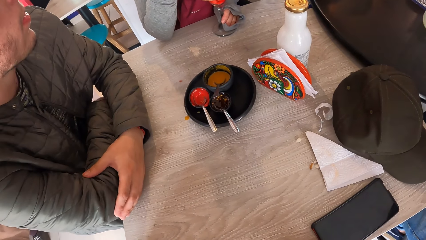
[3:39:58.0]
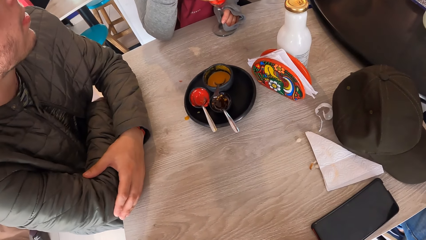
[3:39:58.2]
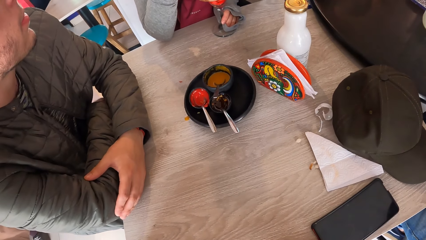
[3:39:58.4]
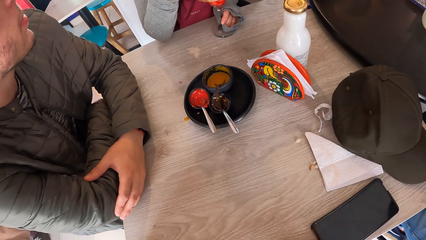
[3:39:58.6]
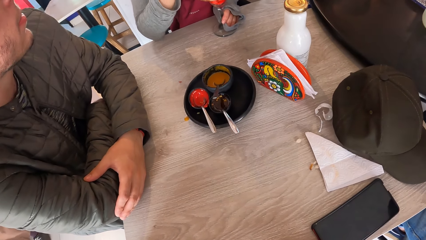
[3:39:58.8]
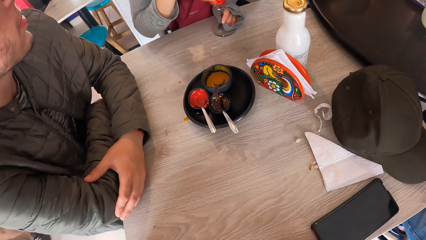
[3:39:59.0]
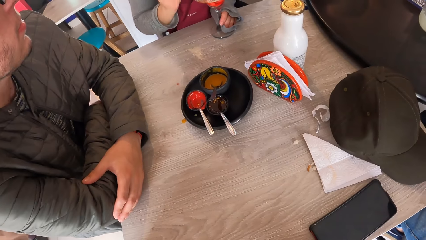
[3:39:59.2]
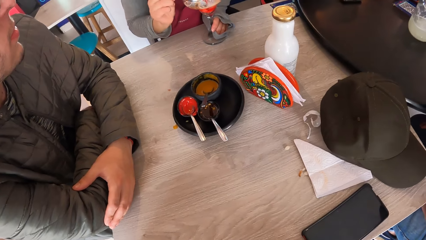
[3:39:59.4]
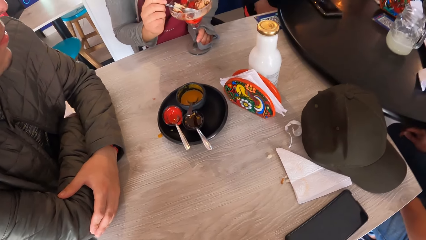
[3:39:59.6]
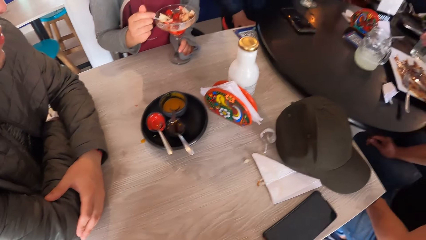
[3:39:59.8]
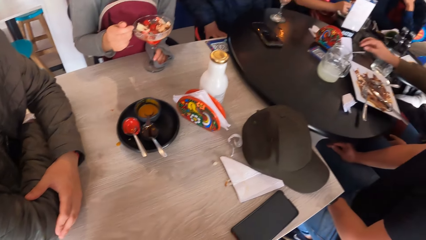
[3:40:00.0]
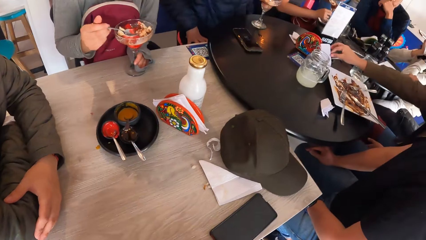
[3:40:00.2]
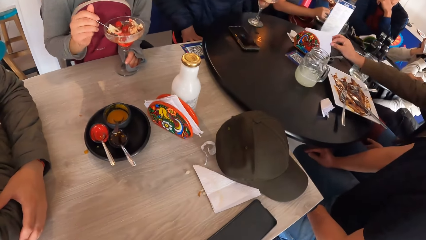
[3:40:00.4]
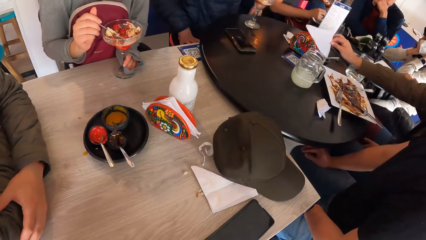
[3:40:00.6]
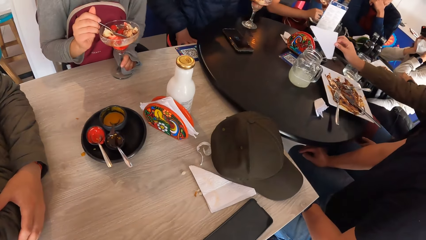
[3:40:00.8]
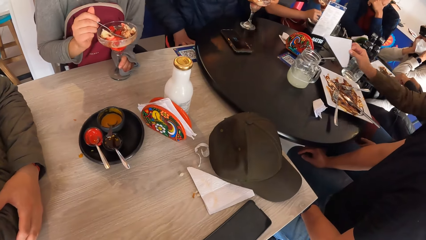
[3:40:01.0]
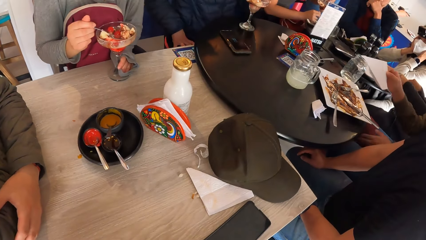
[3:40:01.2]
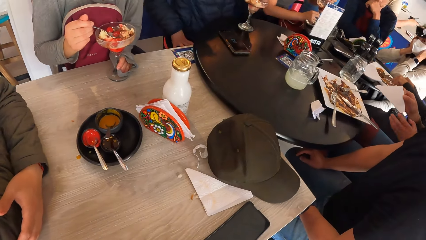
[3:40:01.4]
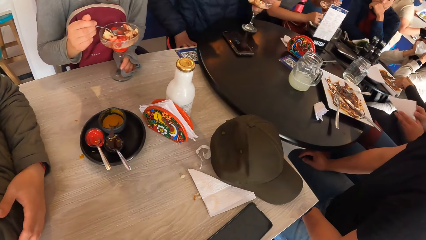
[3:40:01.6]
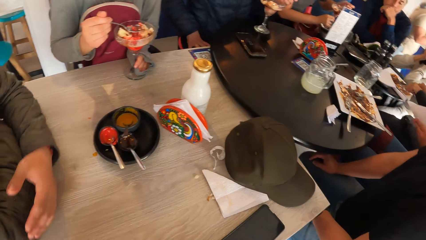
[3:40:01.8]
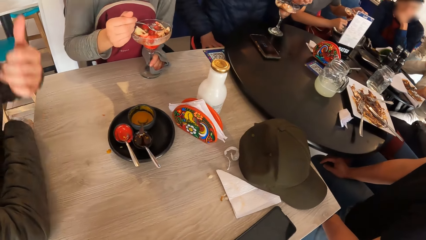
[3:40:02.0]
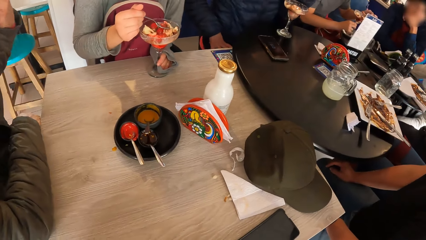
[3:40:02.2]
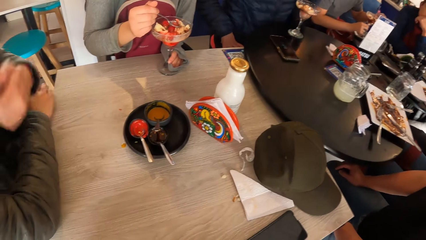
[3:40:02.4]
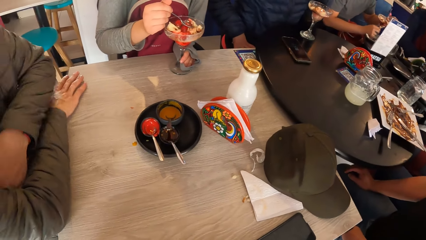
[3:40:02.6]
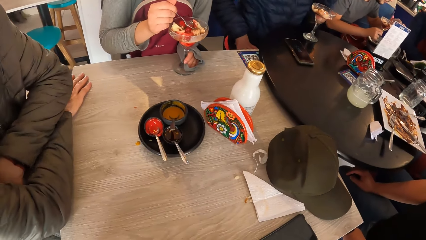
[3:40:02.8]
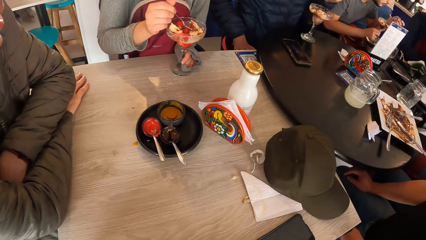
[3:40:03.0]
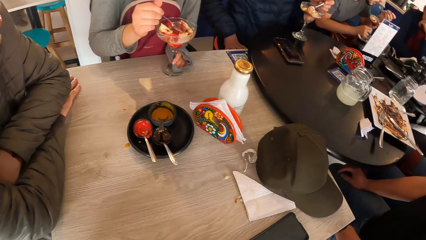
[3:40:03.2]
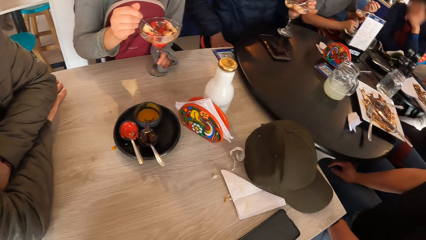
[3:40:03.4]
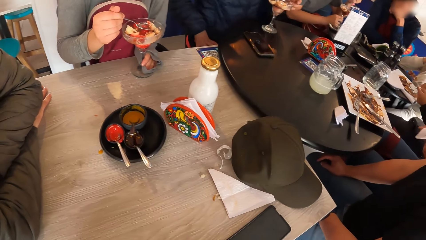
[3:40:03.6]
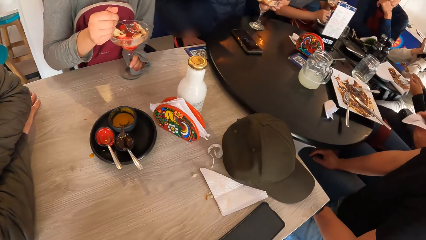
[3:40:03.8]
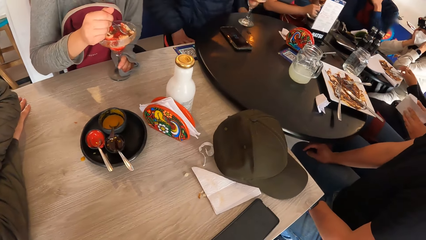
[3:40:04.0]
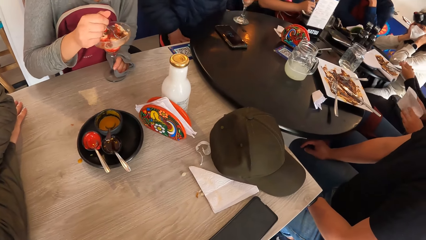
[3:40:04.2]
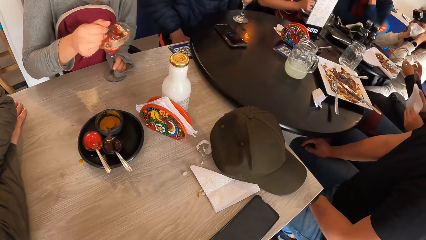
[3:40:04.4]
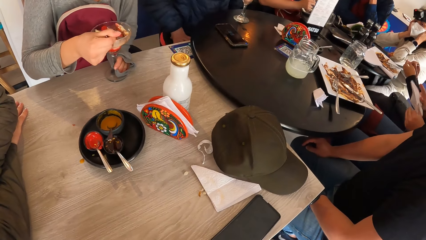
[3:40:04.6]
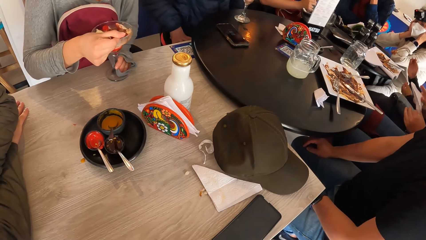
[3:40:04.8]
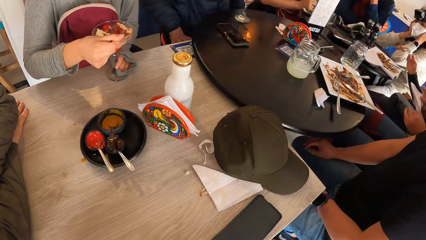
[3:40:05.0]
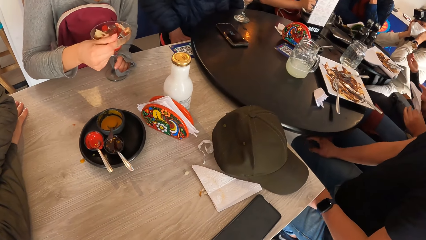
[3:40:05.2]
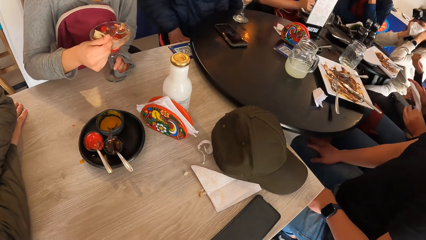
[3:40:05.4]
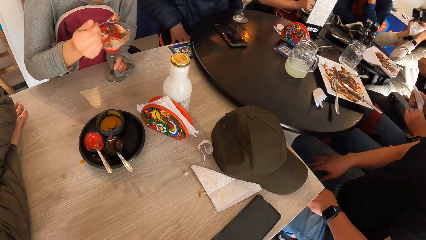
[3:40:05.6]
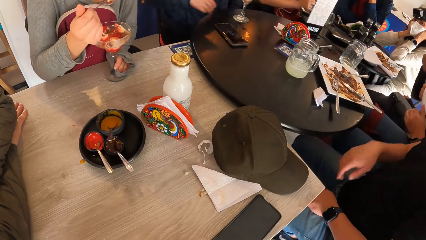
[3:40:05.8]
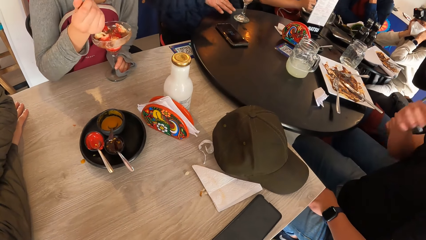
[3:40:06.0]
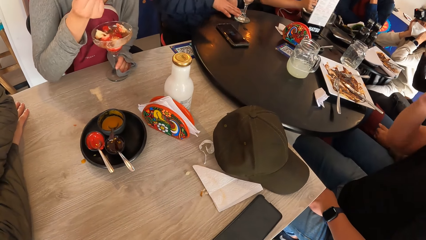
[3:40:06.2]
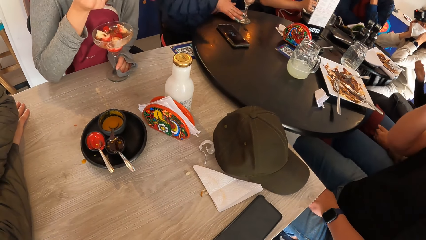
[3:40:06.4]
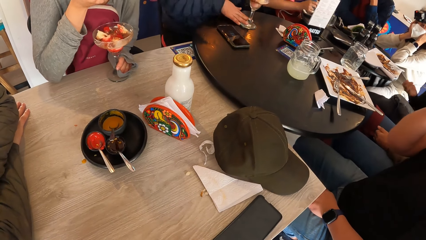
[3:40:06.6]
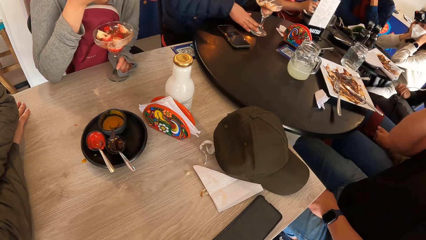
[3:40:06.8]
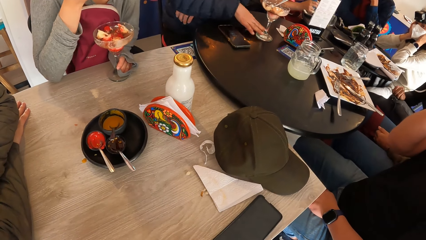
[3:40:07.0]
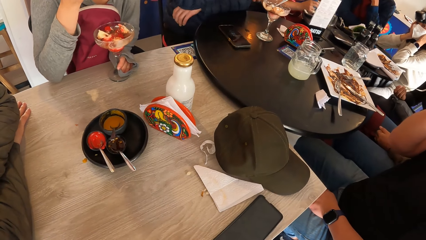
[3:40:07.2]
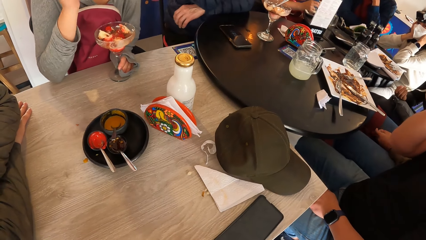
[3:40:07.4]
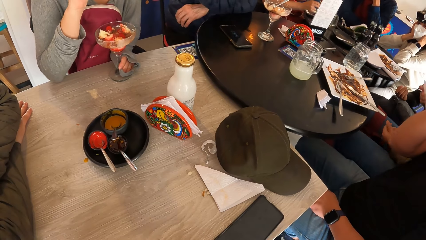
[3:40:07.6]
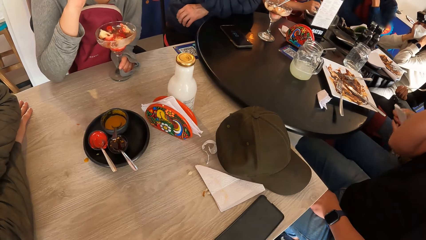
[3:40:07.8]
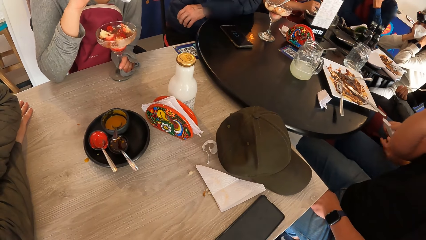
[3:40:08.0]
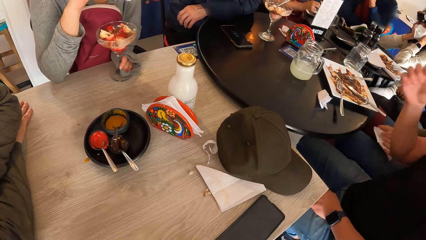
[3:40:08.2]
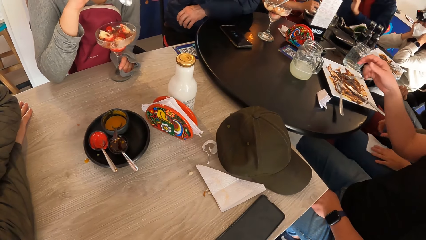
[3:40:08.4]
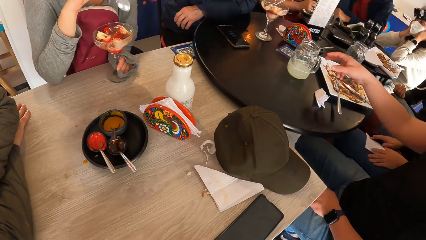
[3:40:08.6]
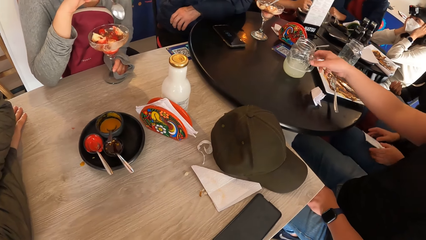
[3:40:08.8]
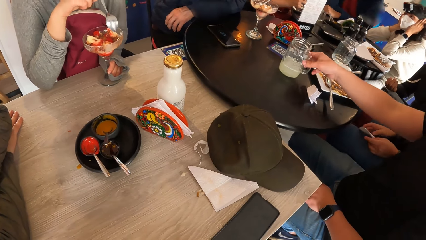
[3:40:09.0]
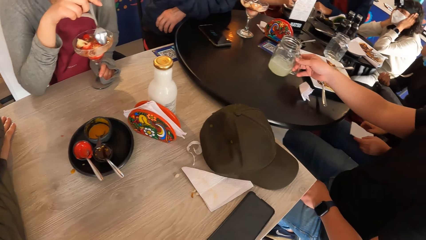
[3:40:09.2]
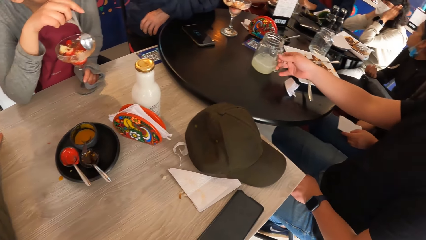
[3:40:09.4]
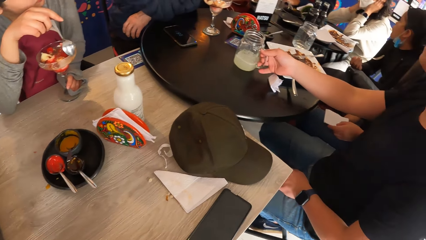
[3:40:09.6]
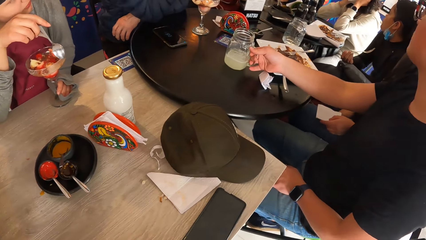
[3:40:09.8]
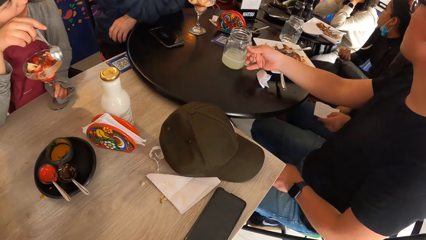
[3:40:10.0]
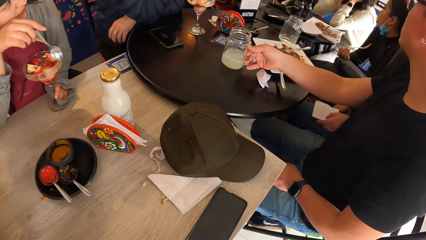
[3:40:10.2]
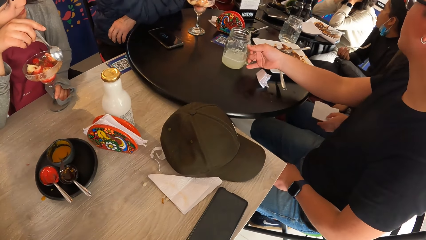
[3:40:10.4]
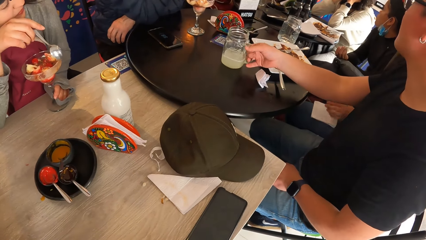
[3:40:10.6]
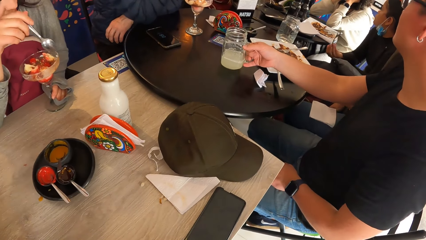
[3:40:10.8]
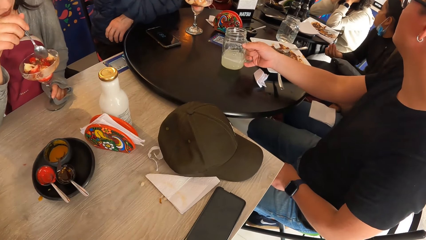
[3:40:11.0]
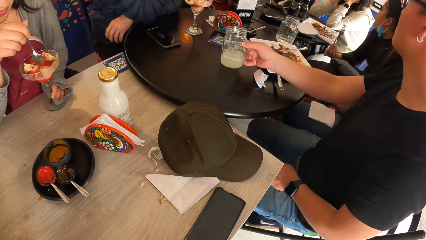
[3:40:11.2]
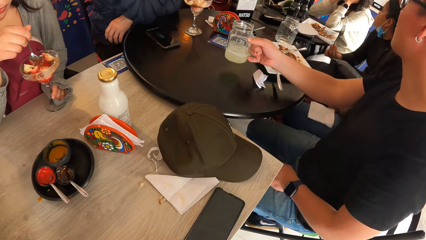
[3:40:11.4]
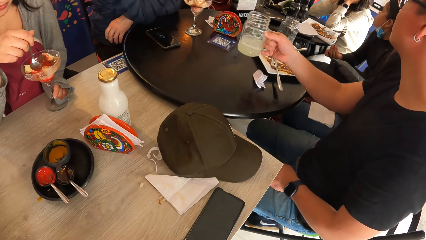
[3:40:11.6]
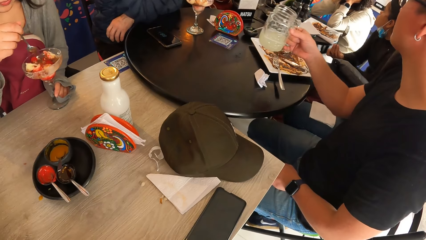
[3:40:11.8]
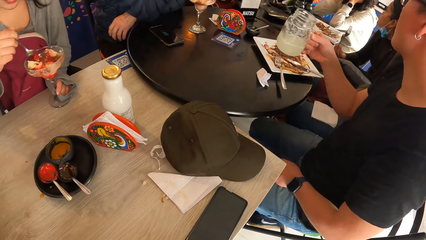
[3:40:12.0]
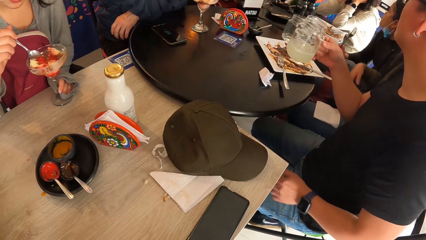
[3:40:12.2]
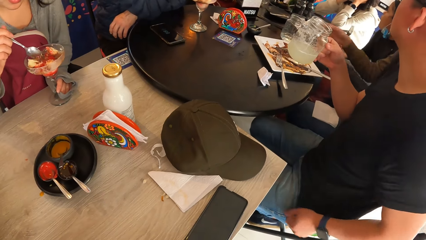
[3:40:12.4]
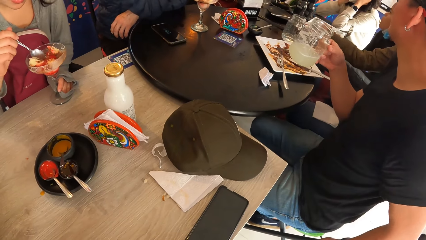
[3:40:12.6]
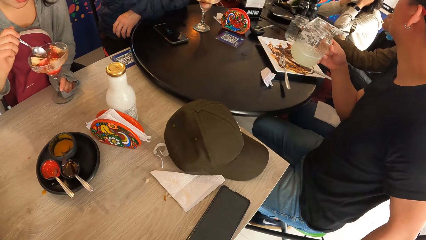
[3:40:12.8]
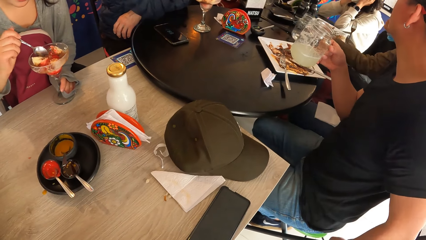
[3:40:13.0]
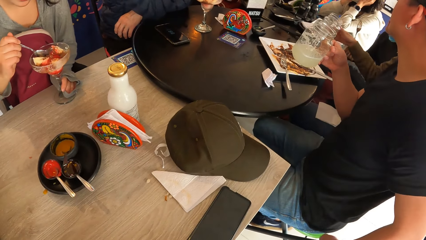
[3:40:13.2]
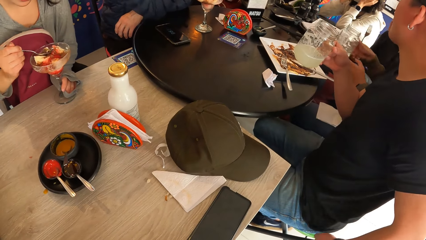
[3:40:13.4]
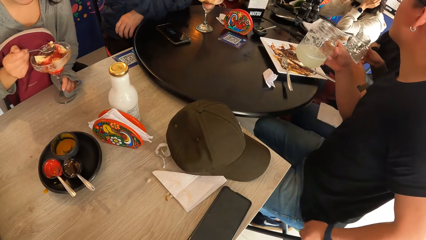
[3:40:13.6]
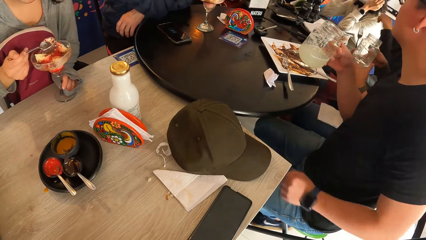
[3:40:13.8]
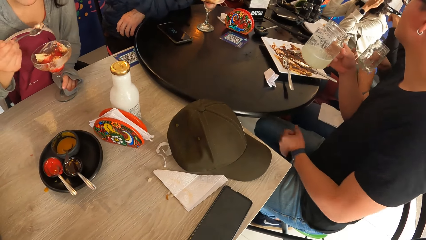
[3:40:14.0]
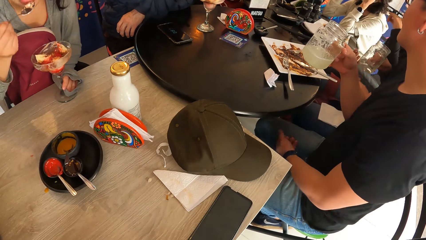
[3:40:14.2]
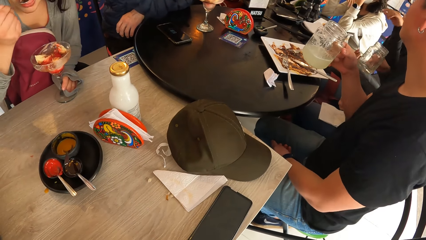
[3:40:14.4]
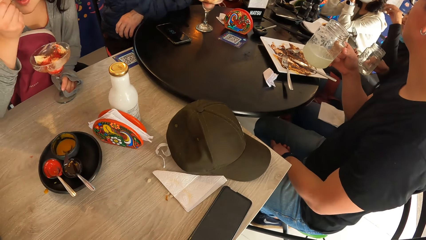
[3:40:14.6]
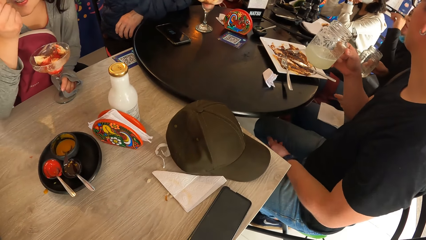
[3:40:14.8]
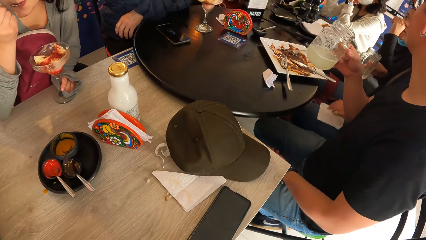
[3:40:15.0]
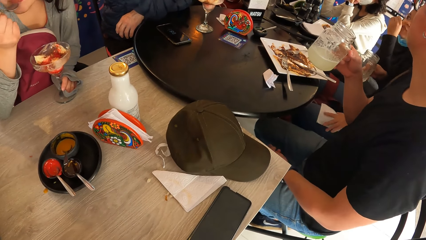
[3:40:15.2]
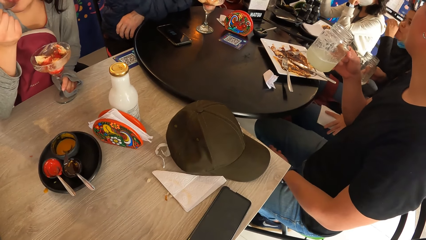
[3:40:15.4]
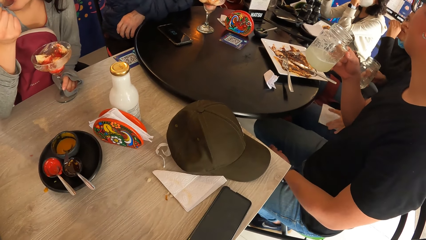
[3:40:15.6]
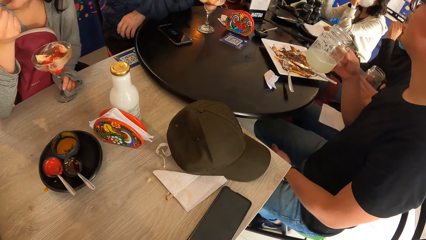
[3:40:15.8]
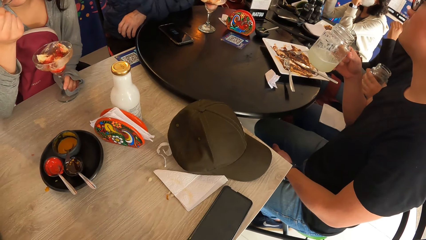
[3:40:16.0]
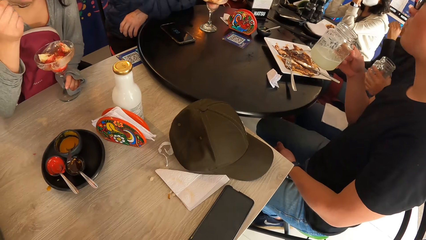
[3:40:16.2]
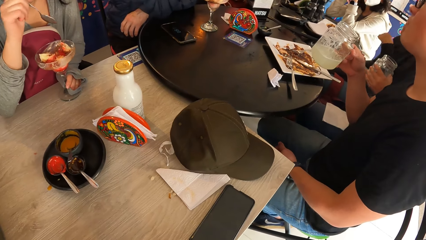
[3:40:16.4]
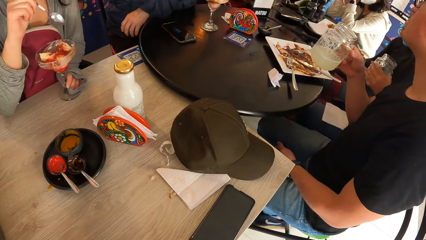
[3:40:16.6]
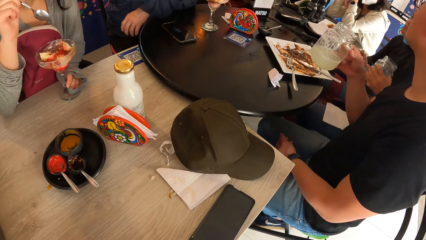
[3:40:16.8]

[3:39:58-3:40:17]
The camera wearer looks down. A woman eats ice cream. The woman scoops ice cream with a spoon. The camera wearer looks down. The woman eats ice cream with a spoon.
